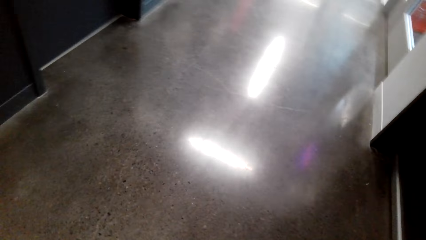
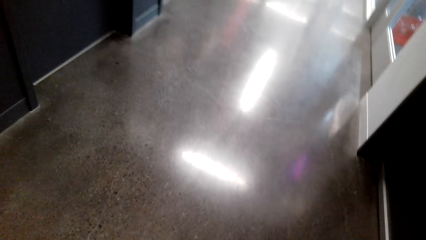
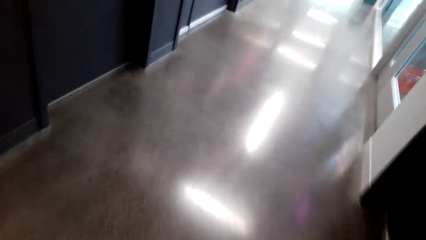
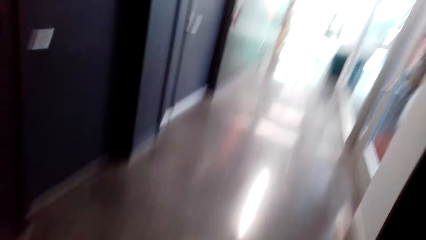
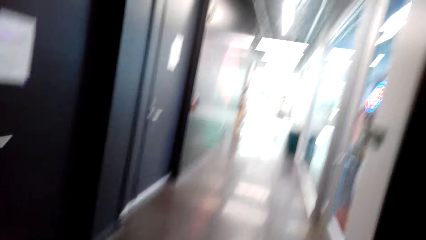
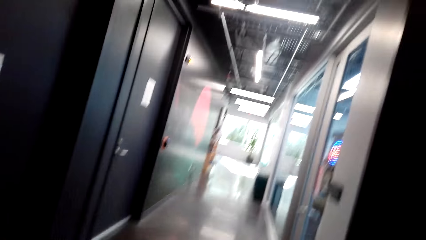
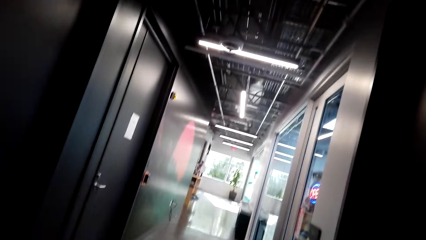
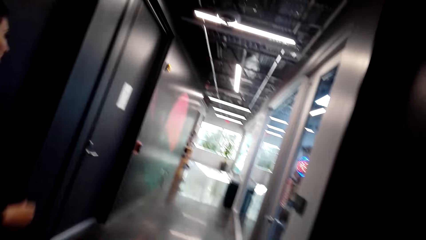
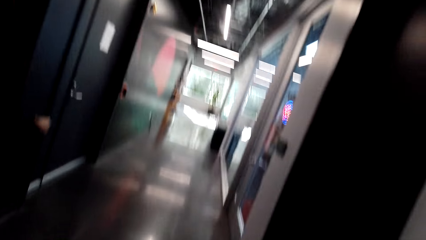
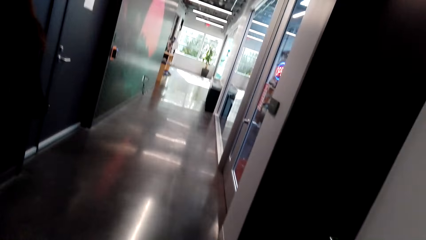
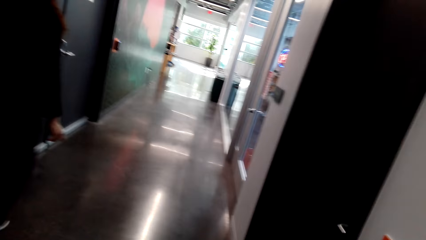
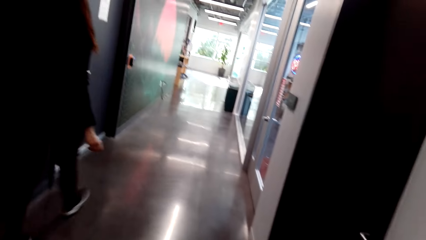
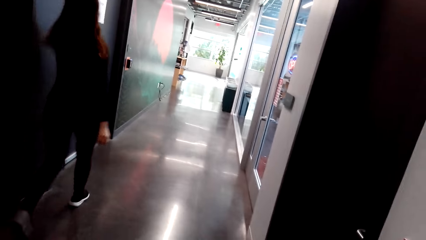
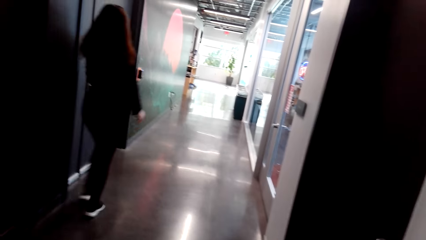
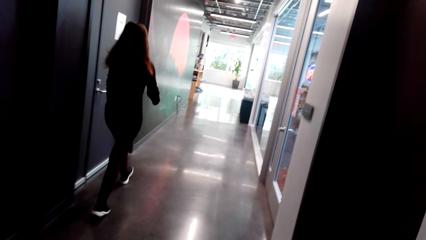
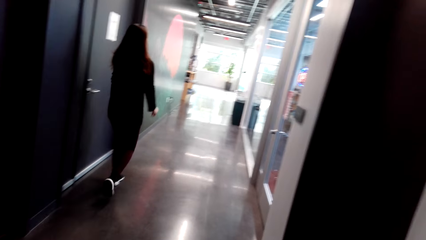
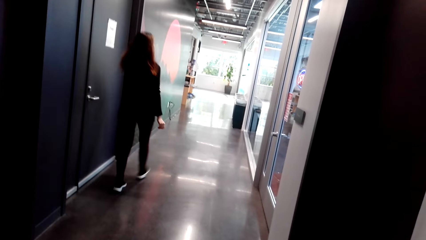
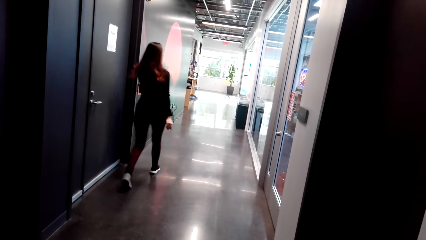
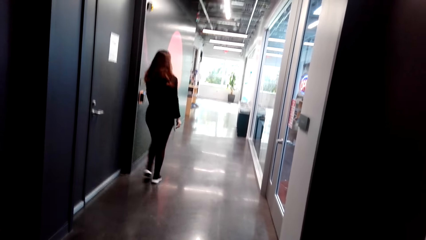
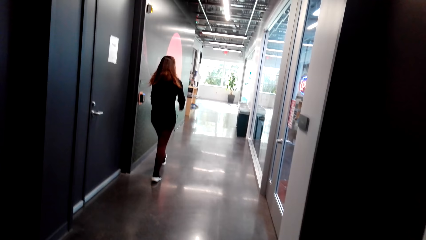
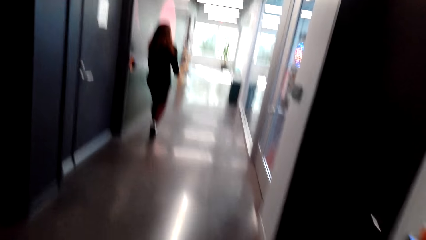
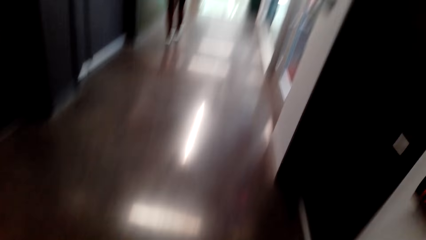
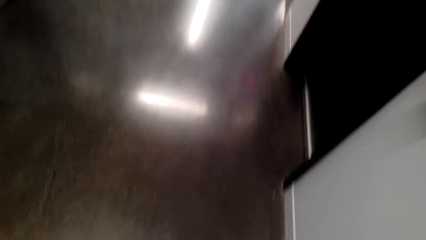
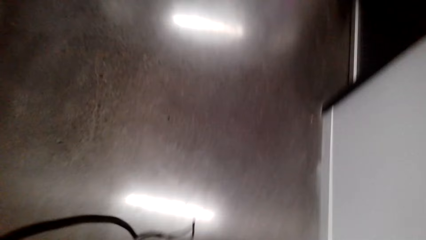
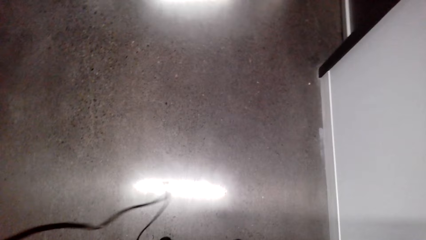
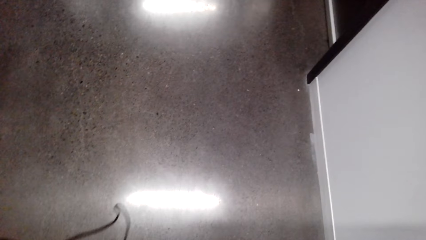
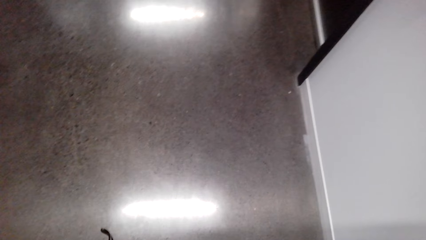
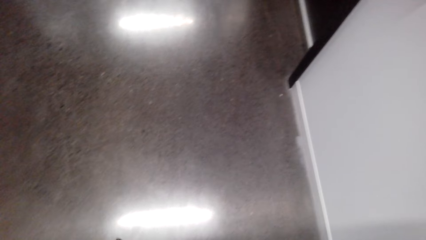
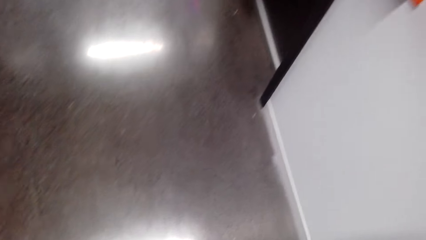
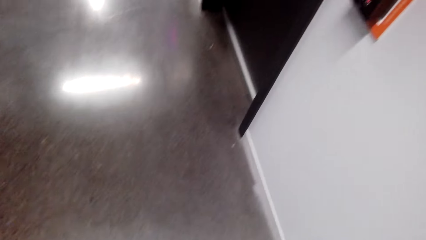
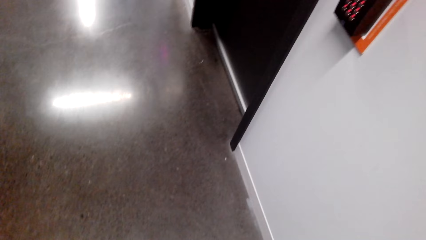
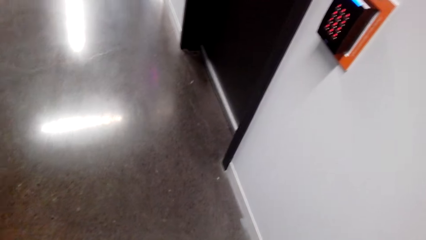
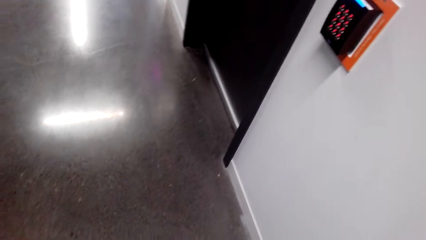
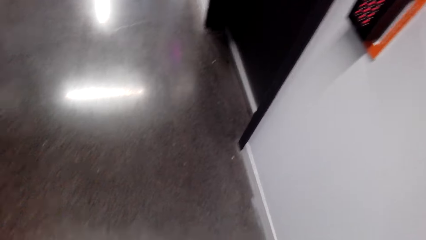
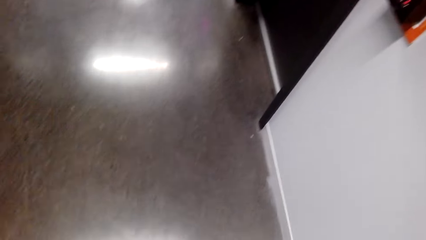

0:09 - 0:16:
A lady walks around.

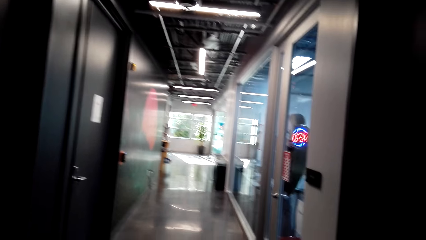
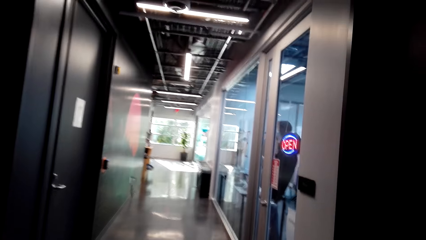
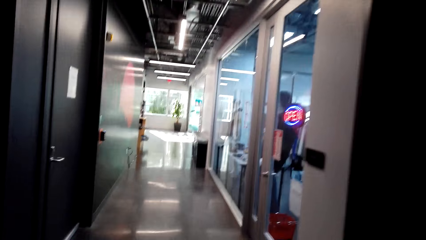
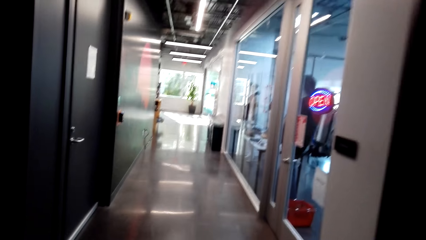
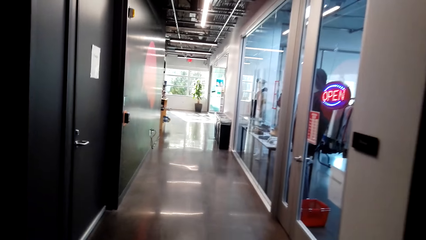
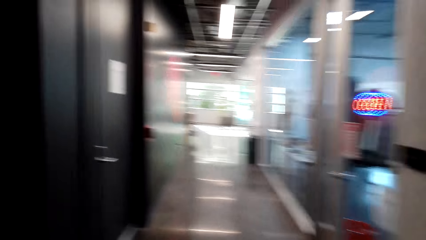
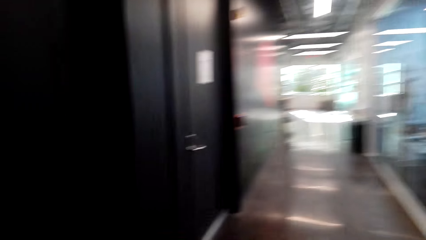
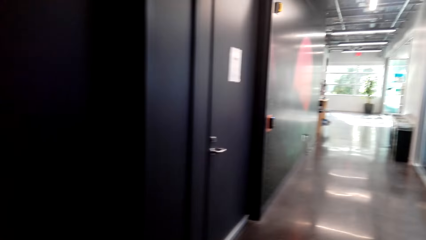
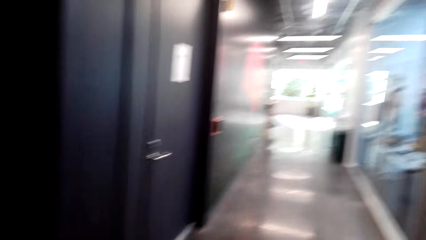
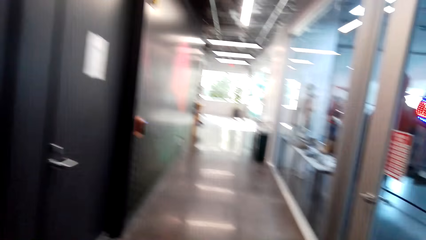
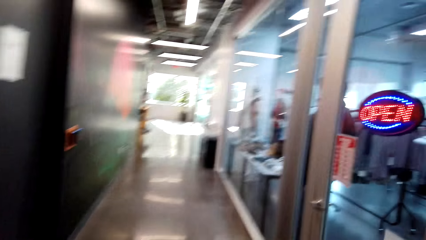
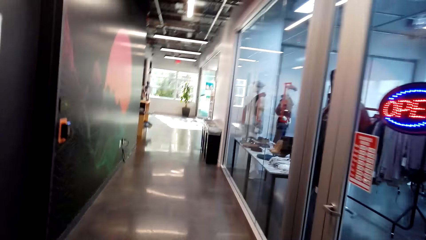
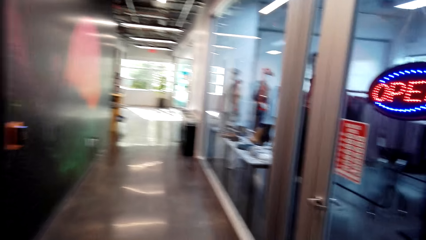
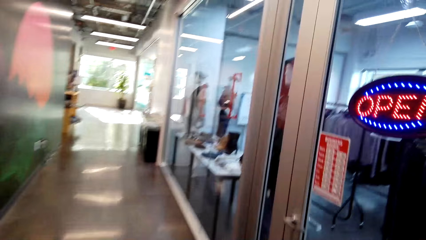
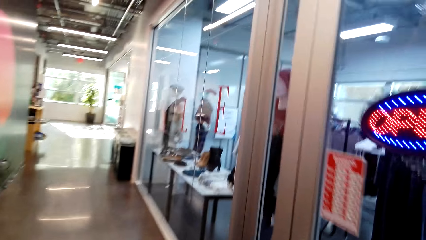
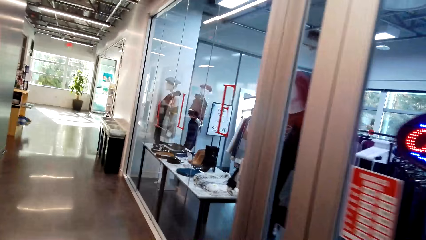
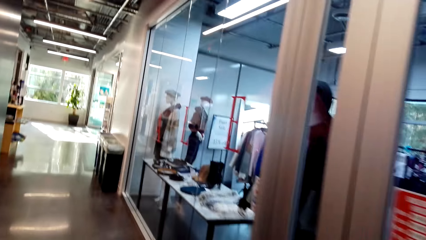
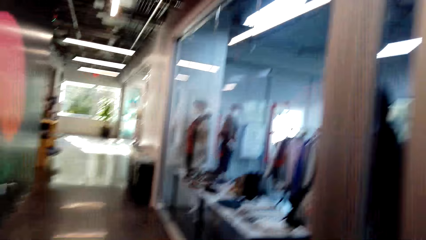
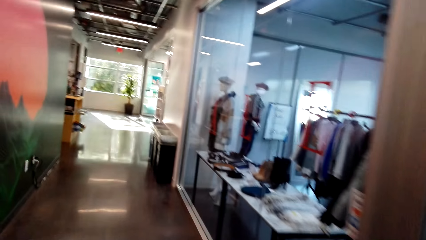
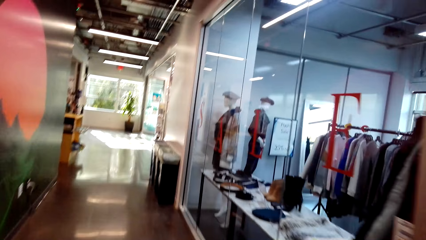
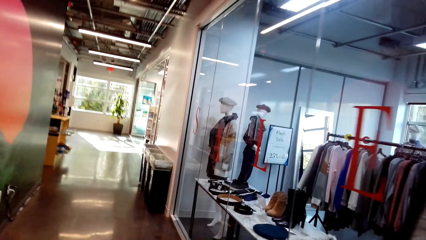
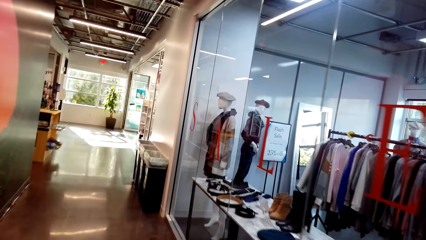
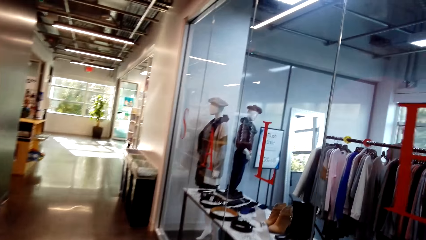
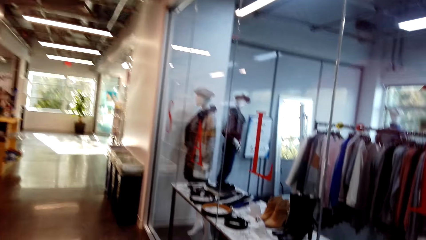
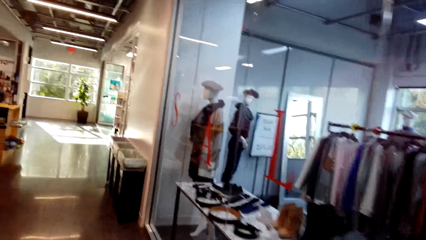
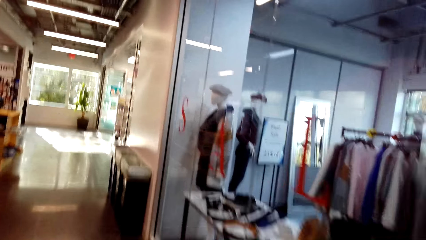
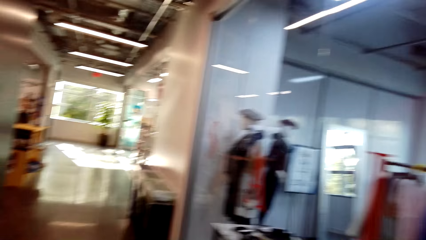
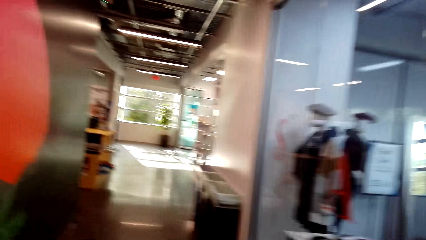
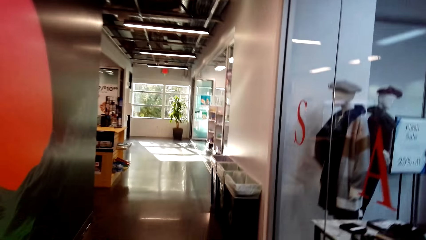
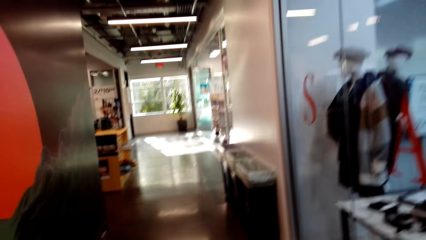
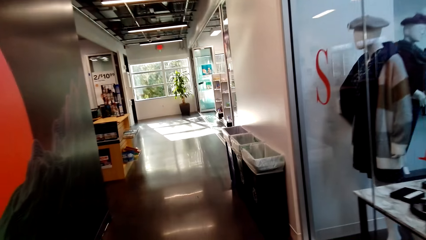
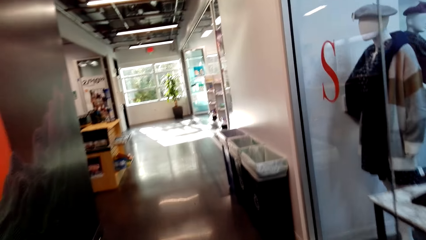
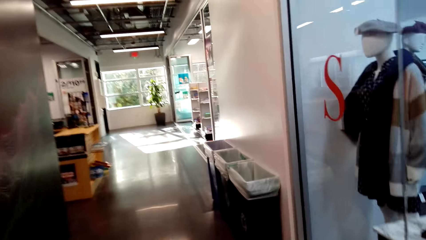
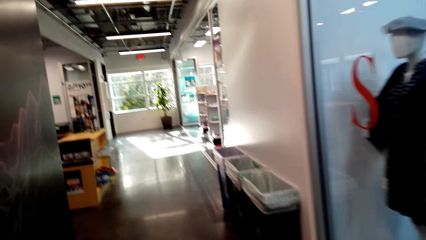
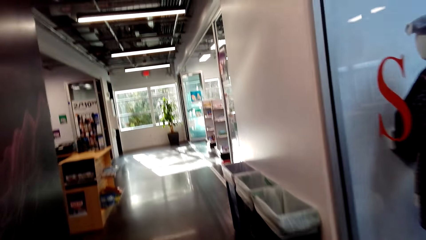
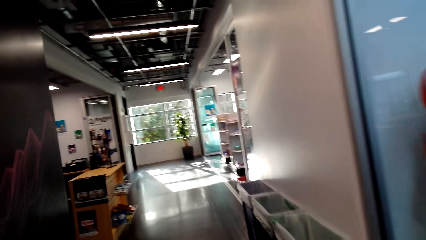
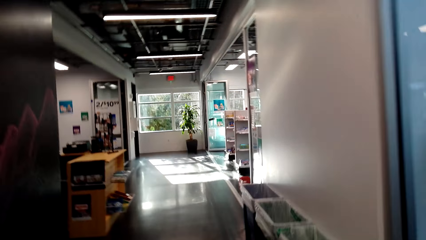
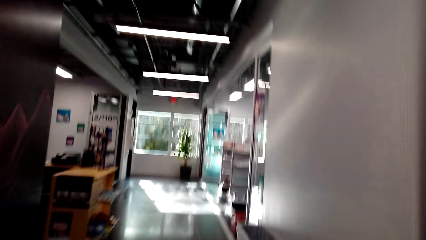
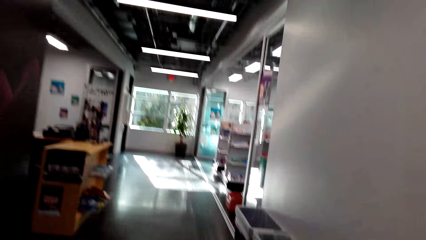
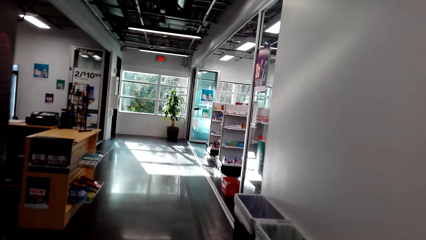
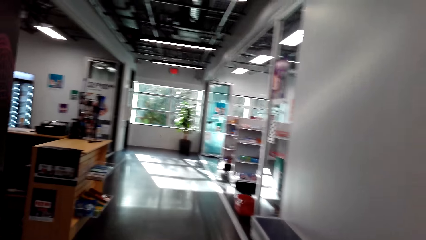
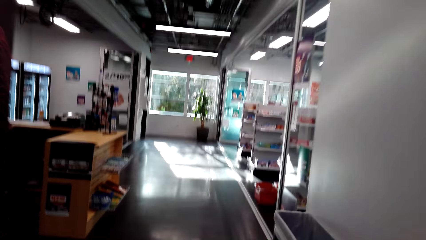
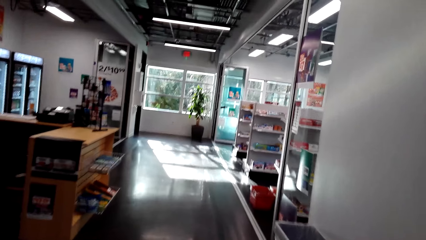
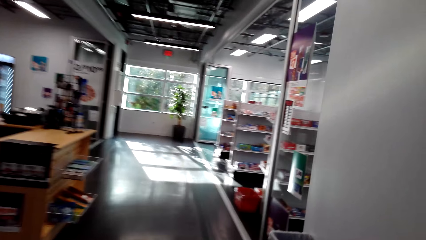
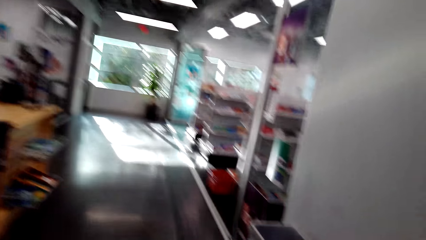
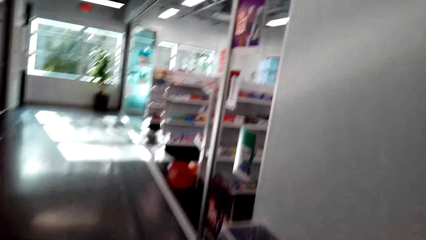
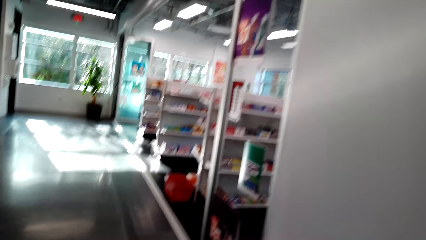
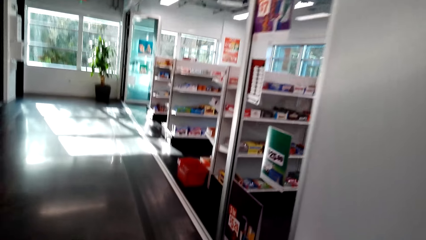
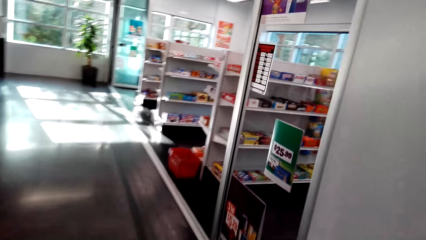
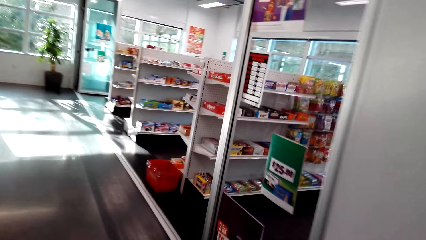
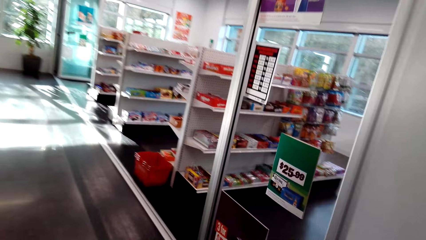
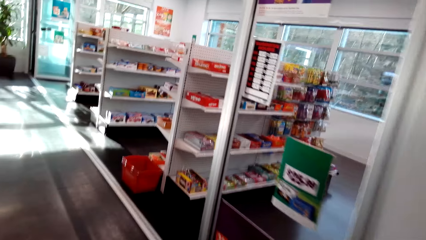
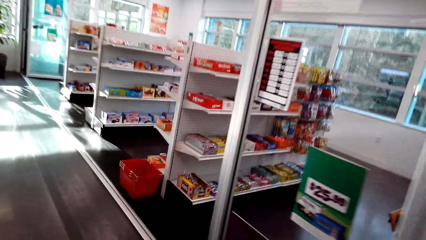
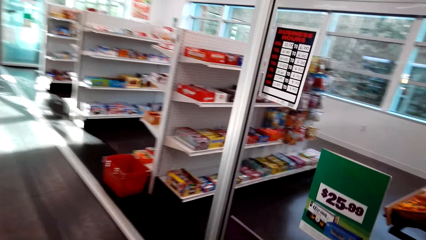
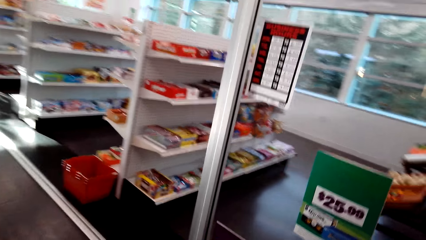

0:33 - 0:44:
The camera wearer walks around.
